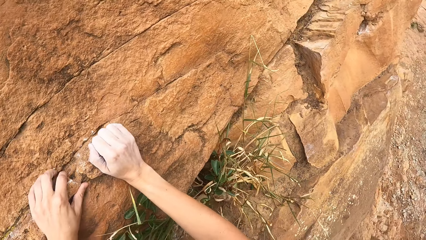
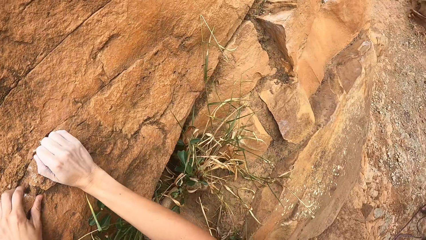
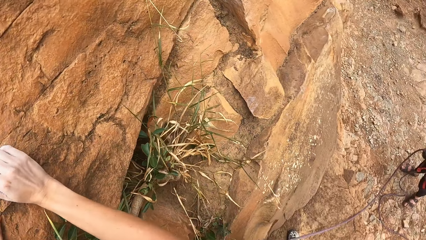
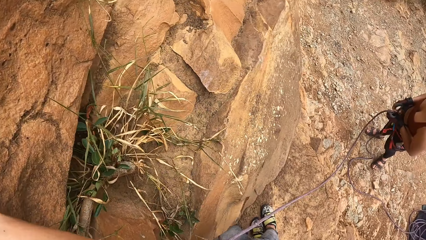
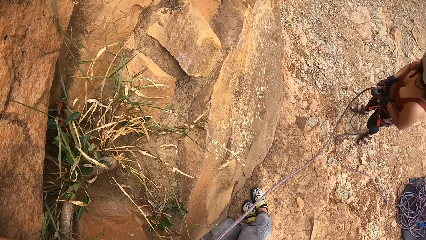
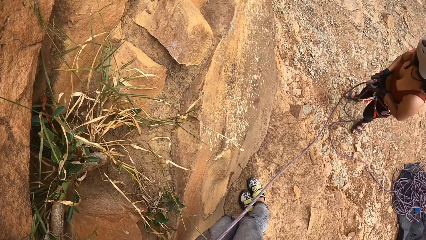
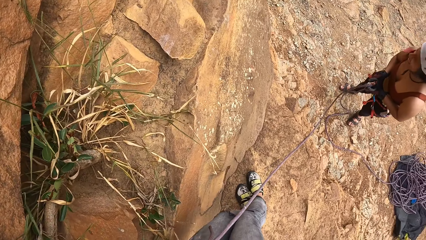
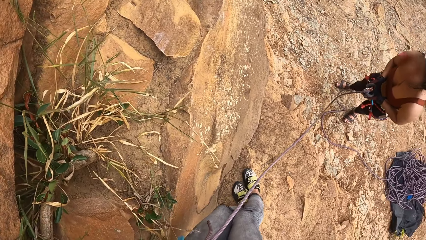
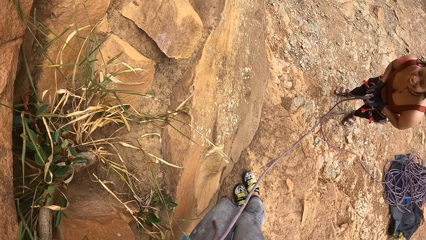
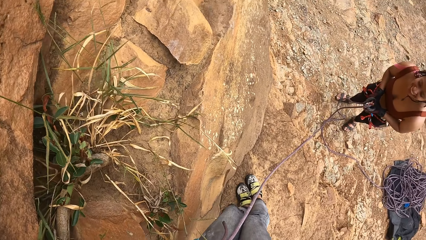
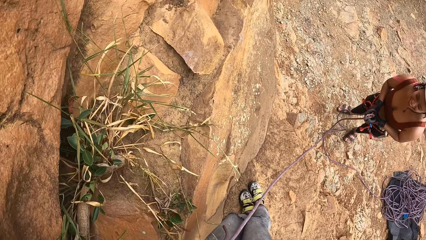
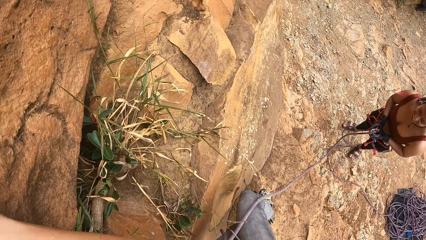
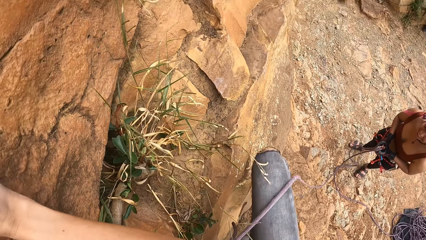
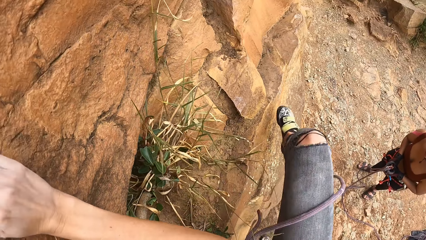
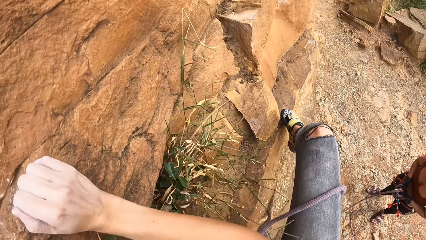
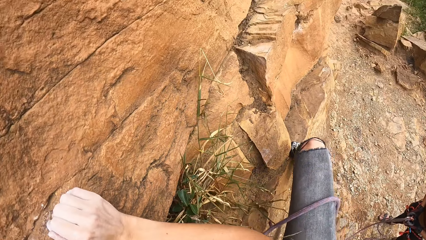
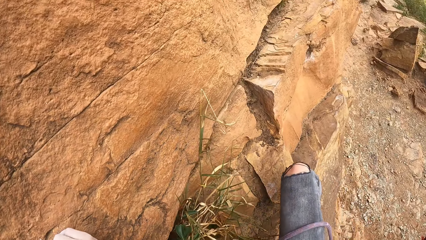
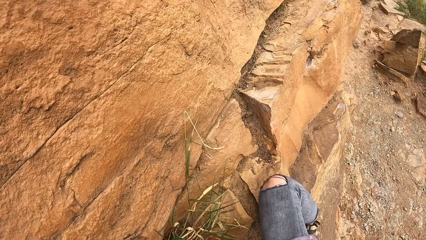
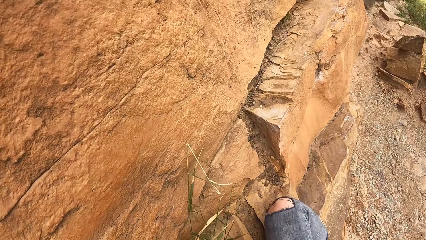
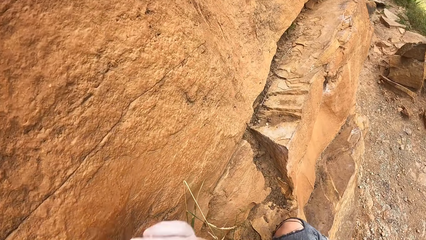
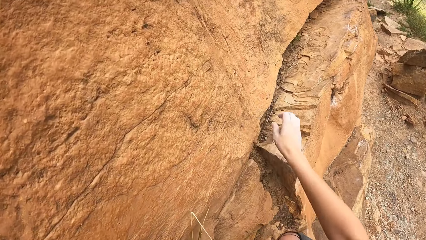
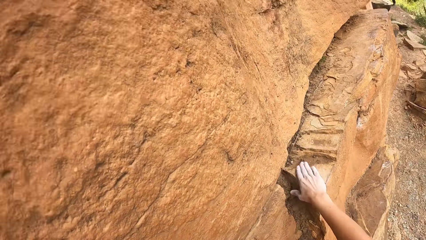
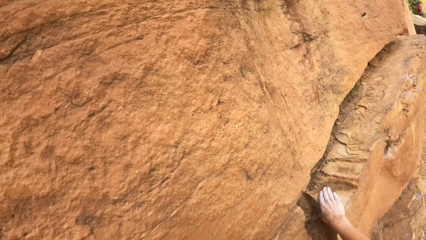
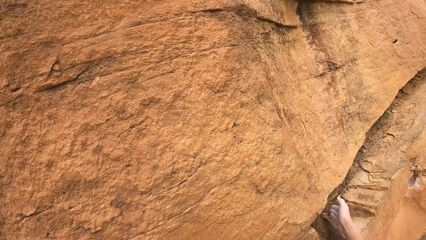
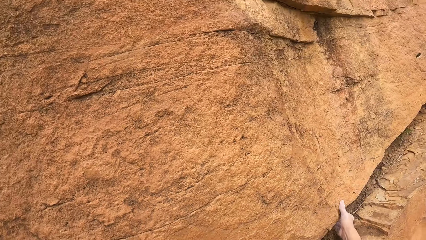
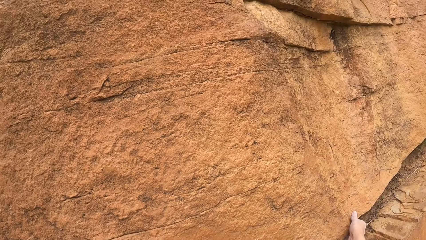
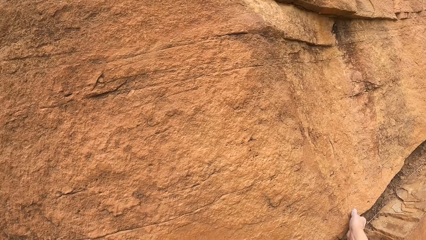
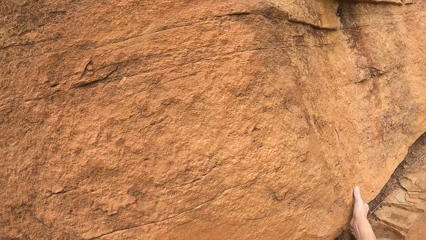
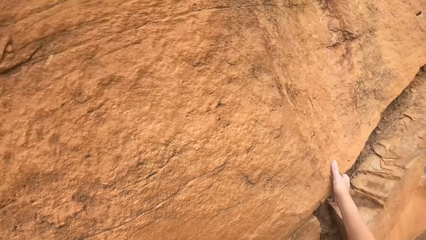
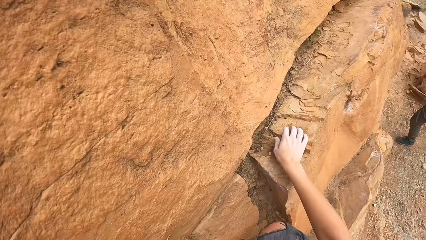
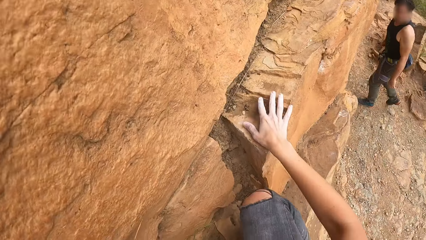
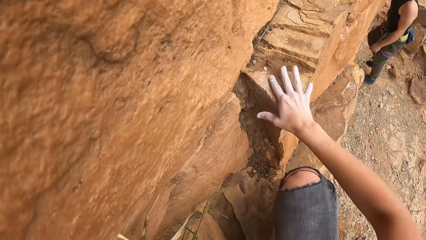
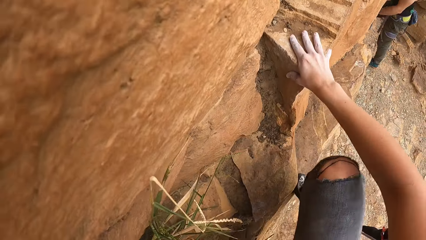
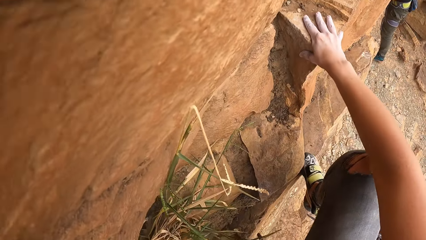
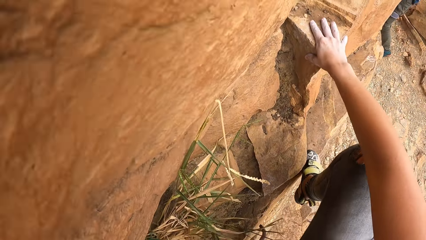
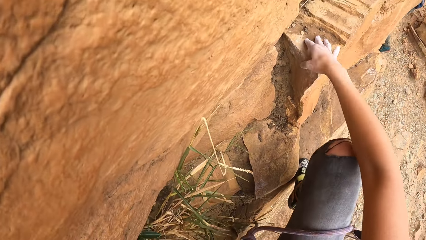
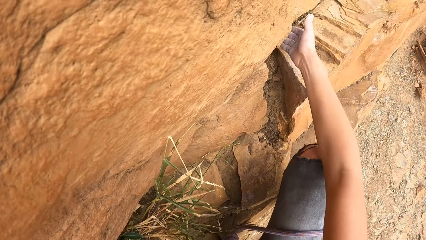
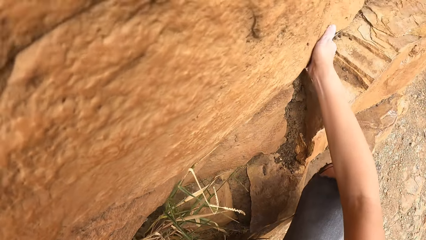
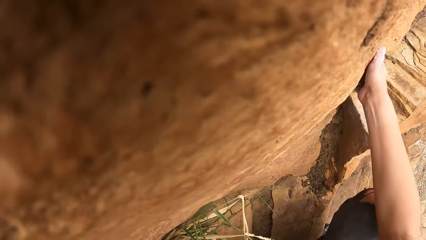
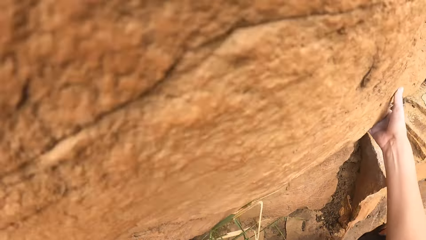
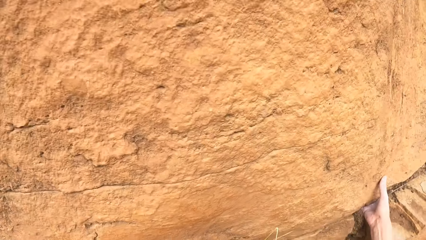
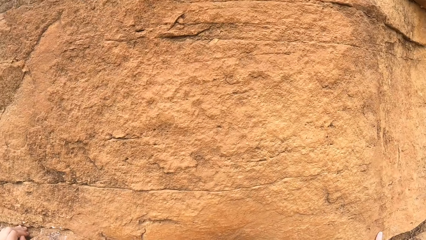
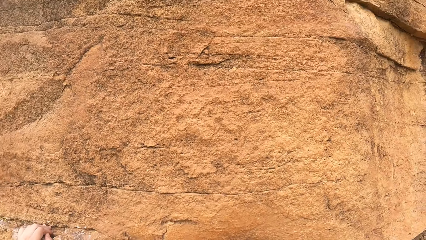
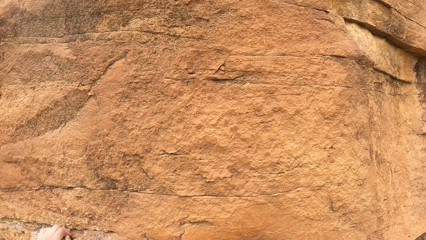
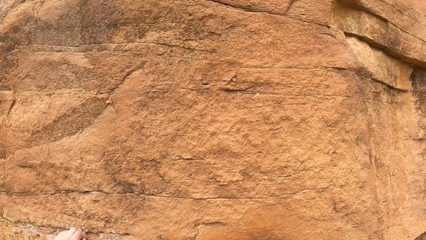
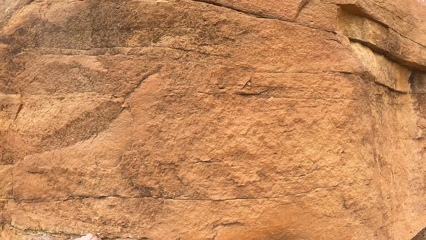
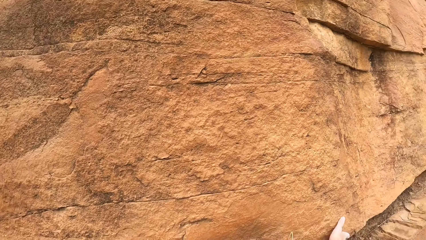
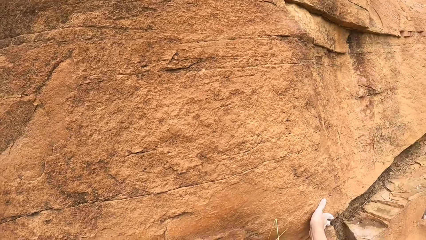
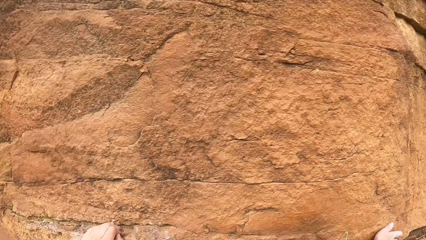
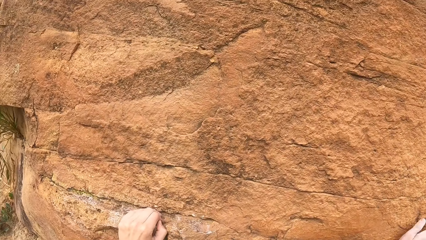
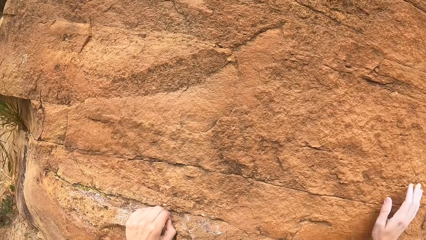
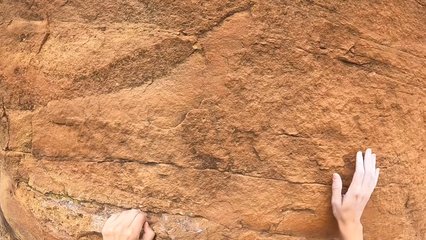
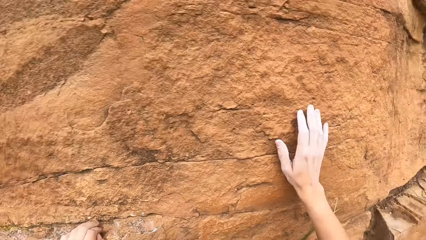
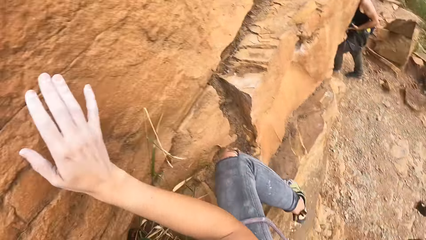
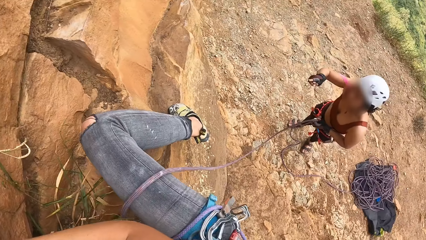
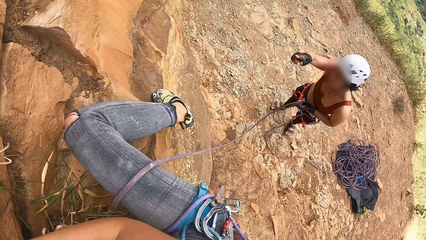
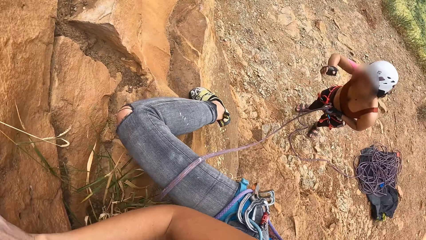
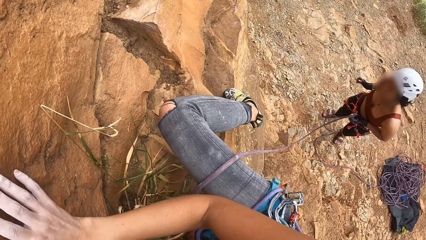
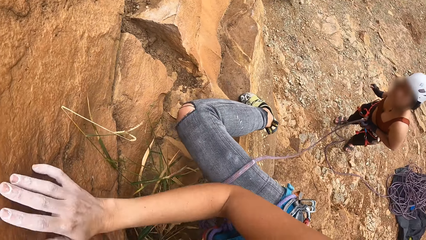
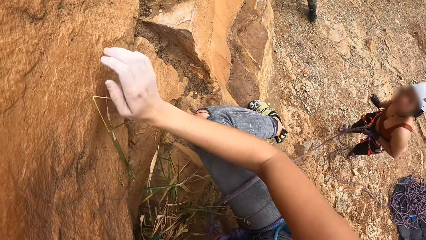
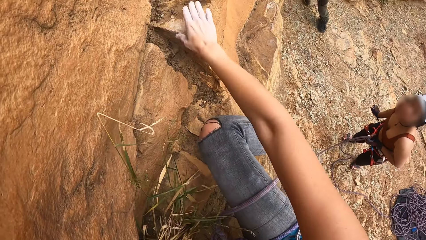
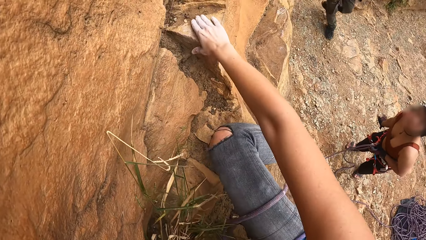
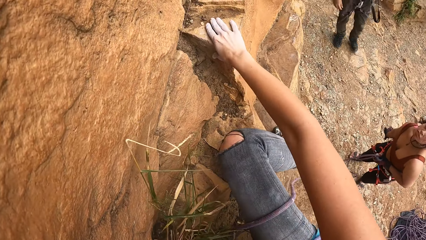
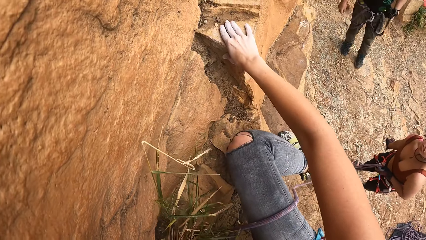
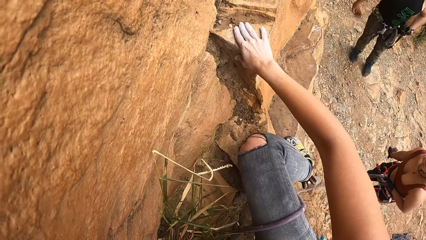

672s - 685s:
The camera wearer holds the rock with her right hand. She climbs the rock.

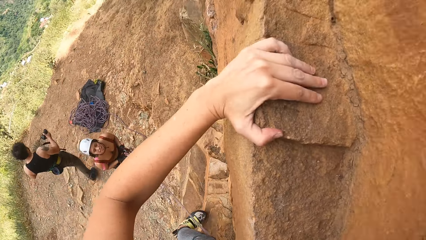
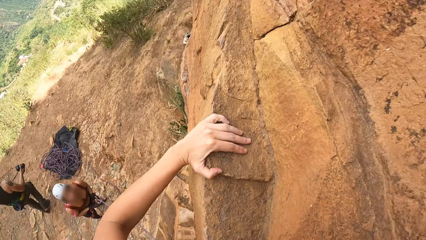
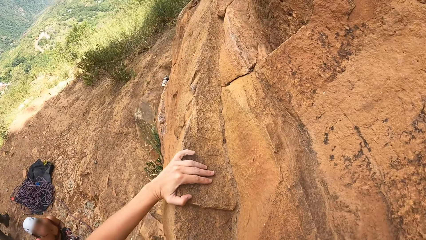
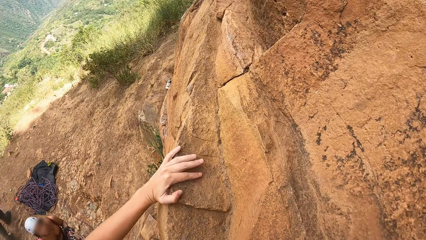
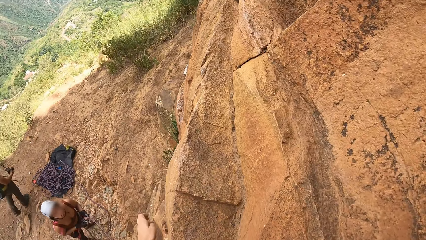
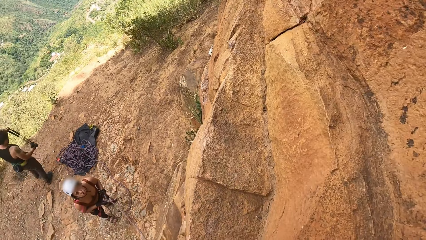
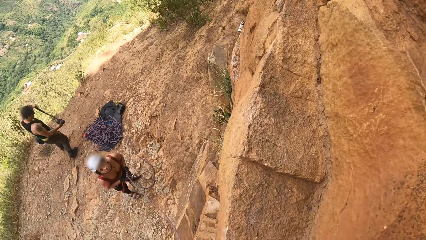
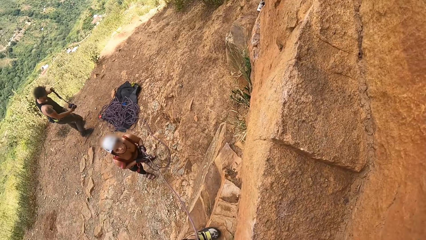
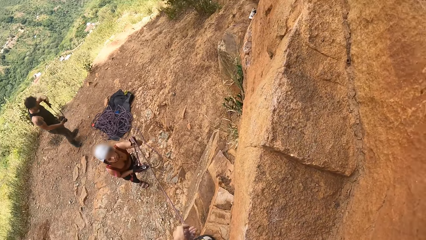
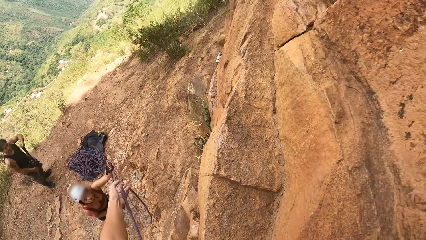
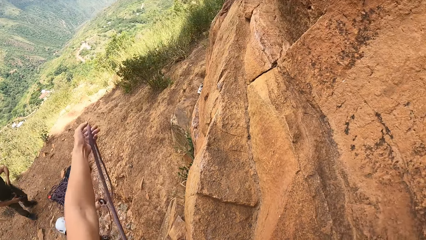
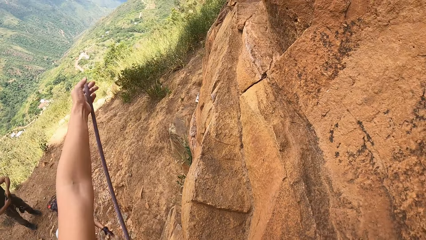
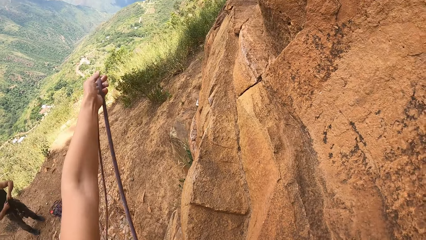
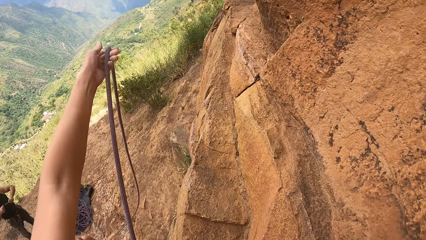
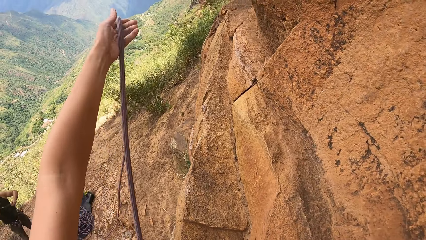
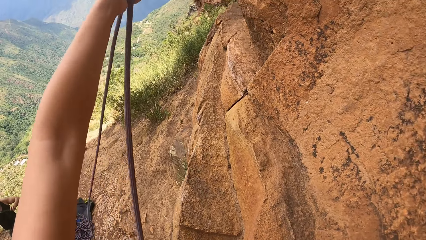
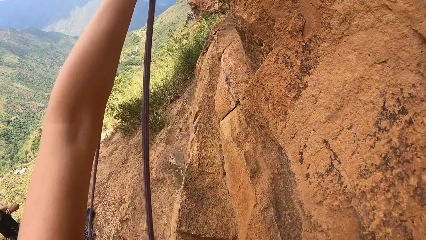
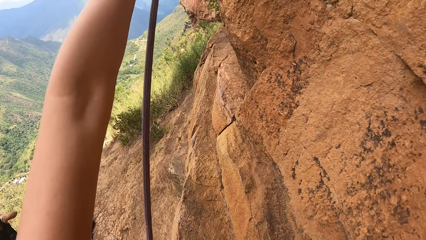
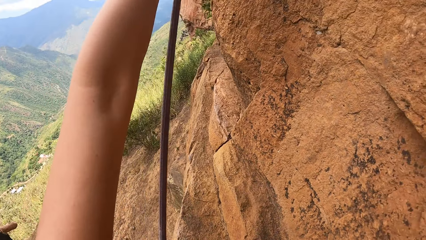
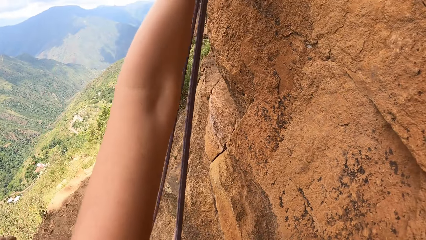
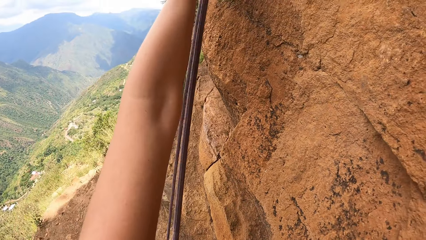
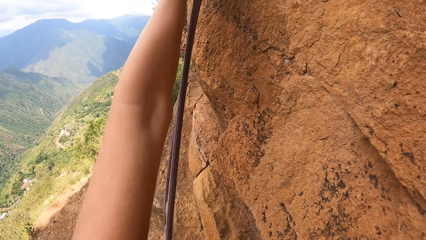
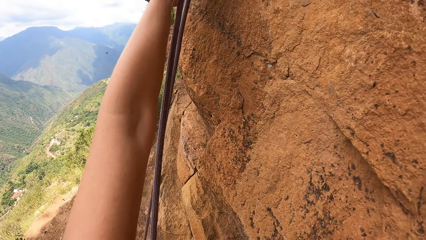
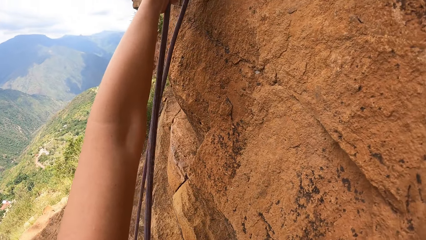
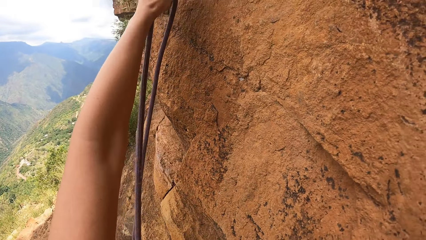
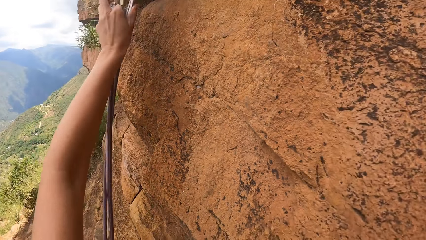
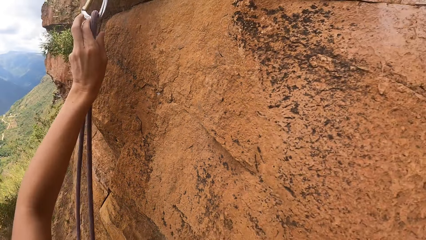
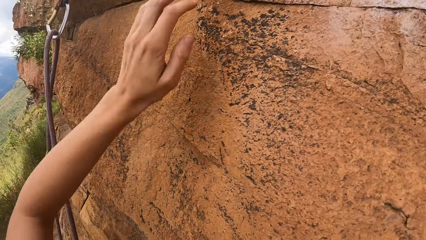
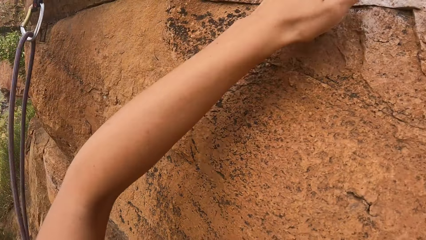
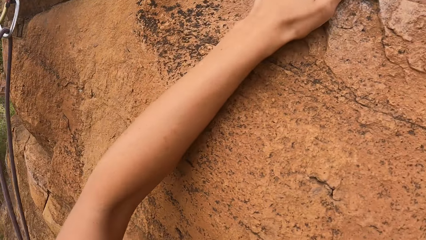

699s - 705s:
The camera wearer pulls the hiking rope with her left hand. She puts the hiking rope on a rock.
